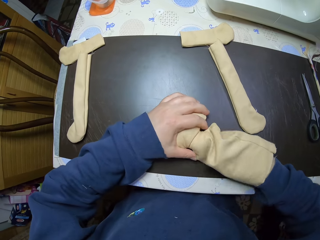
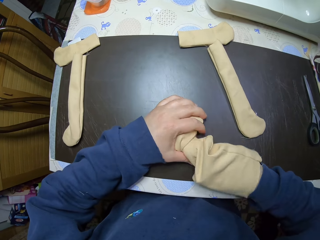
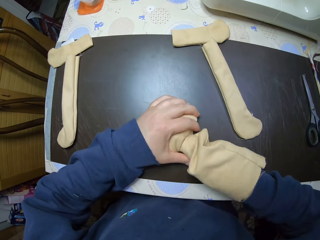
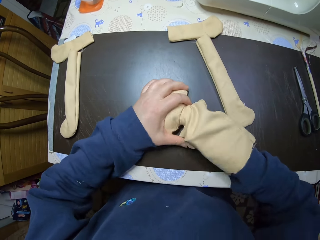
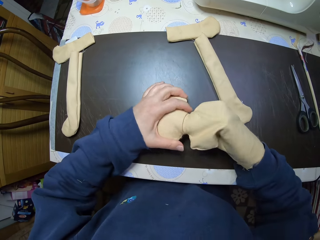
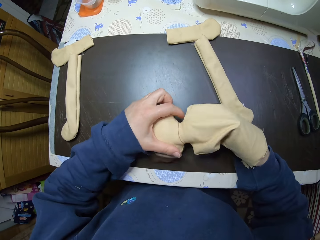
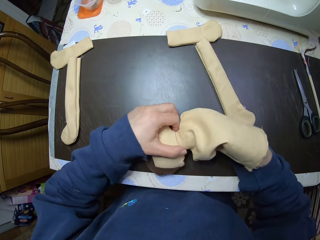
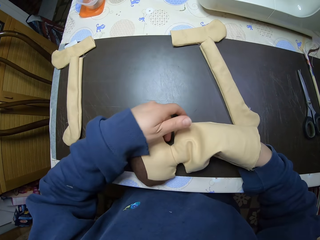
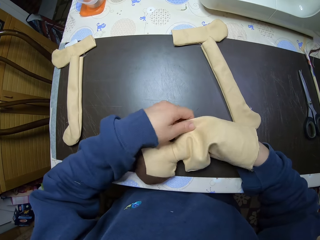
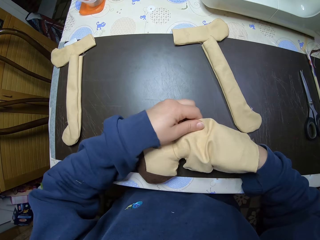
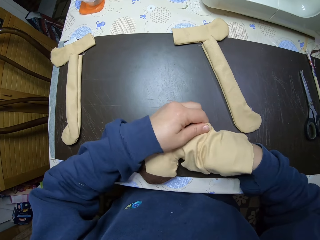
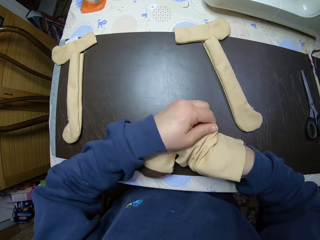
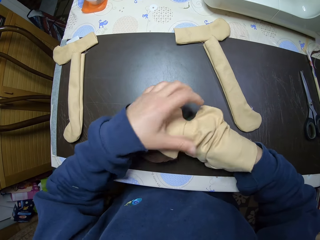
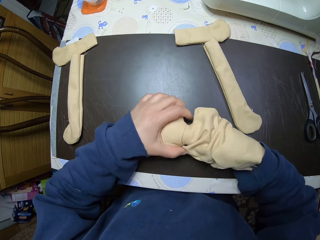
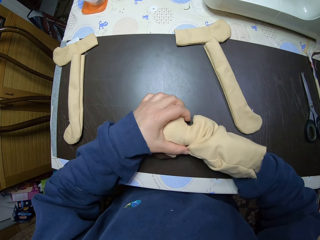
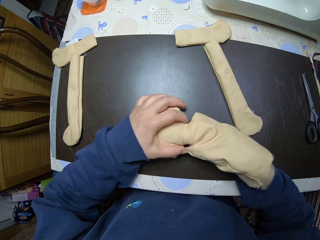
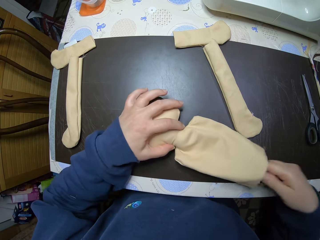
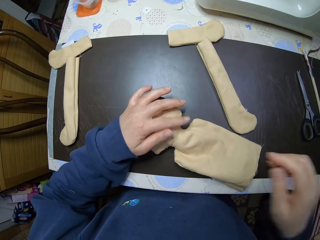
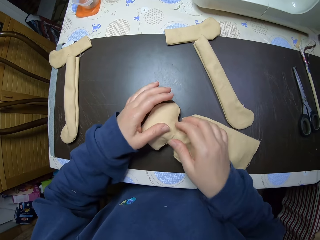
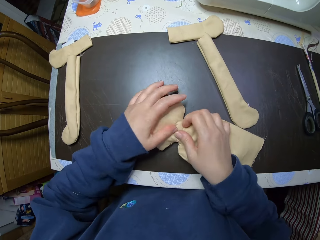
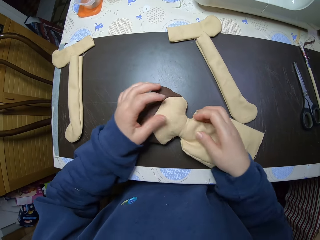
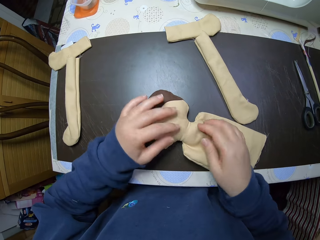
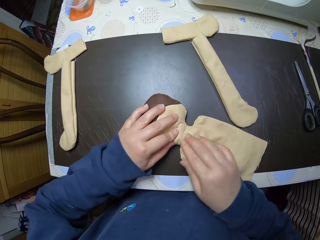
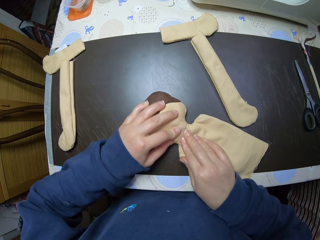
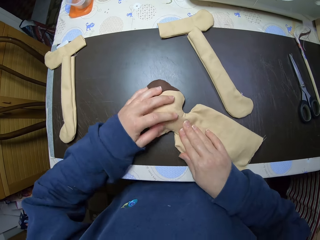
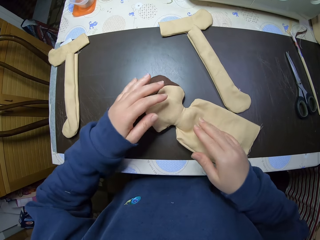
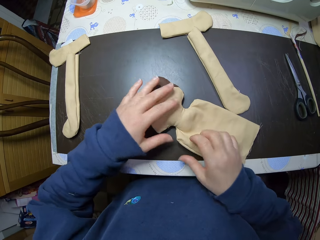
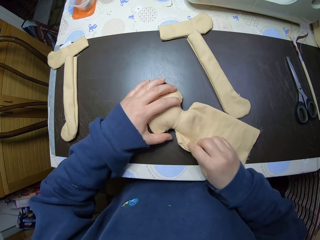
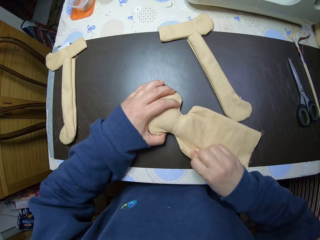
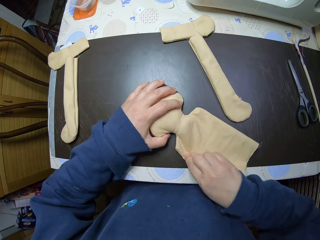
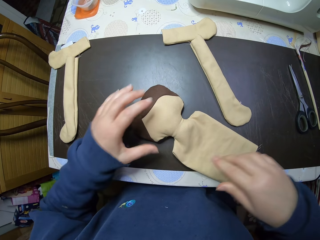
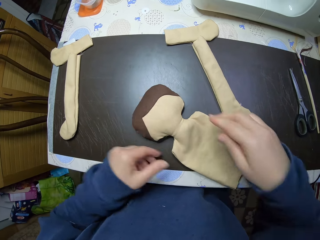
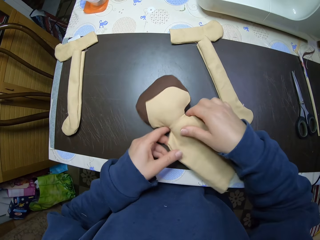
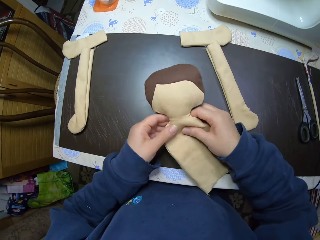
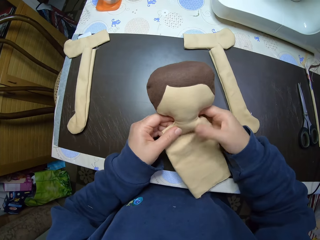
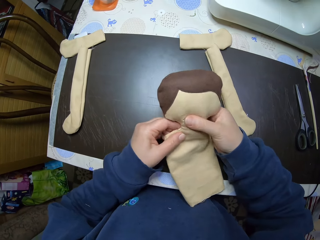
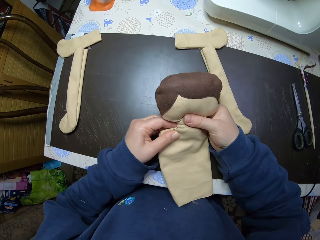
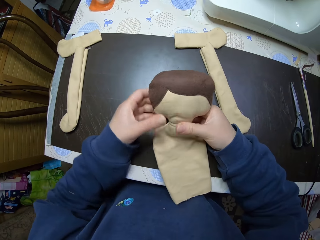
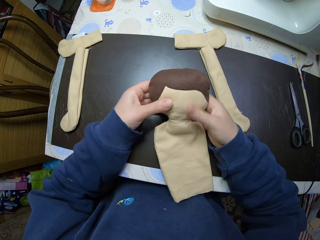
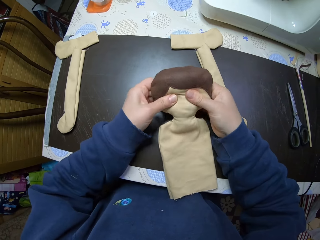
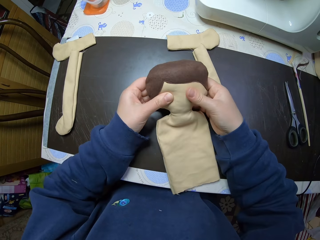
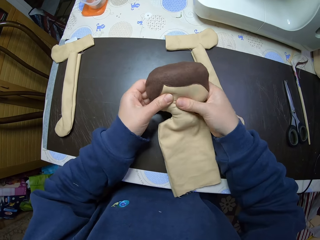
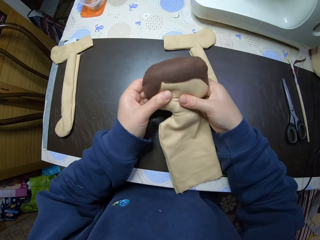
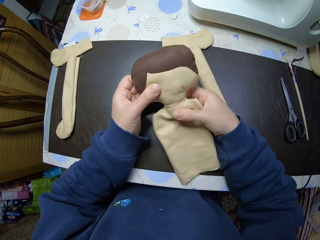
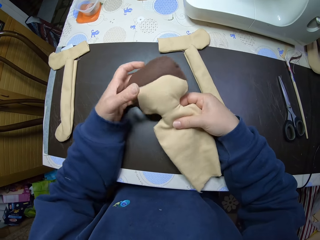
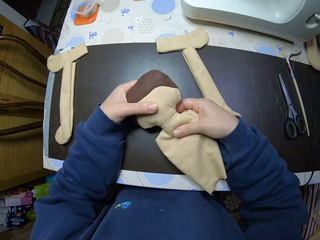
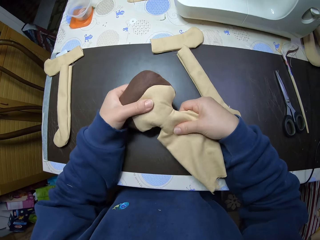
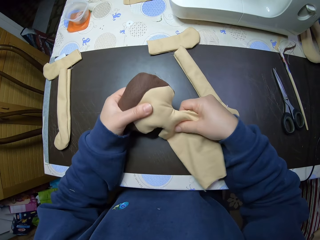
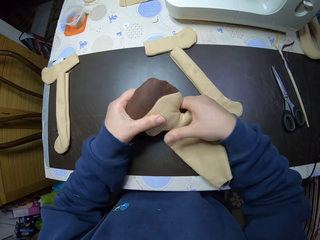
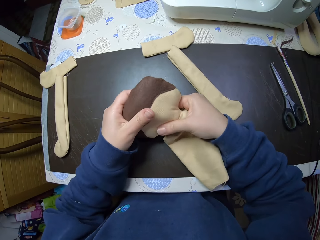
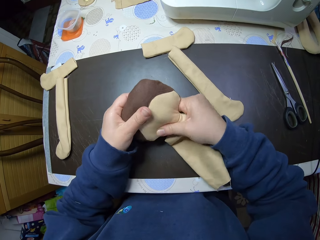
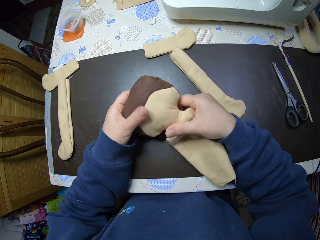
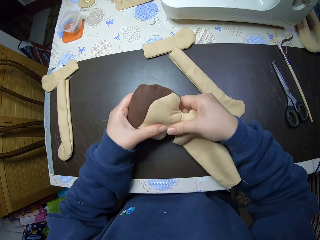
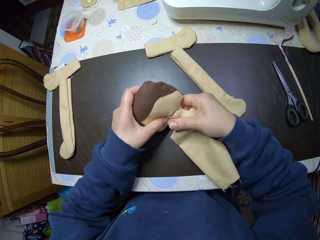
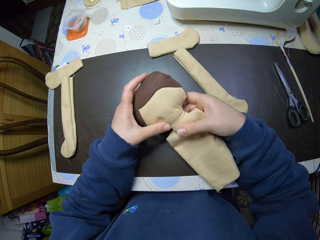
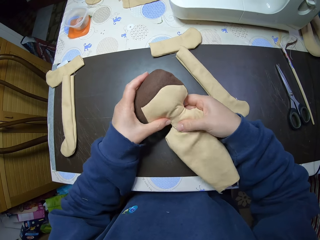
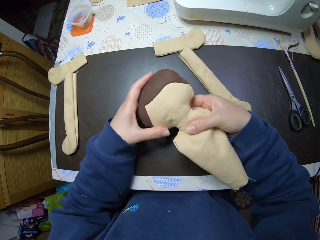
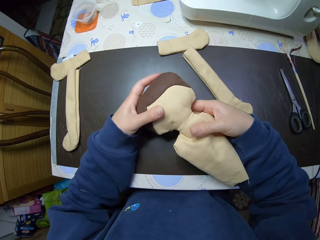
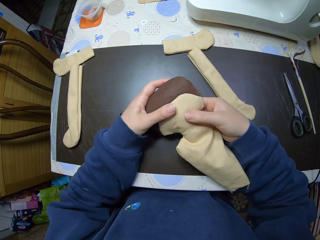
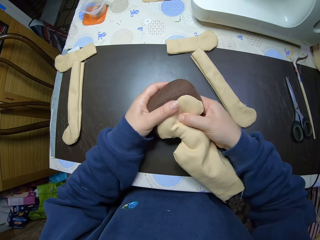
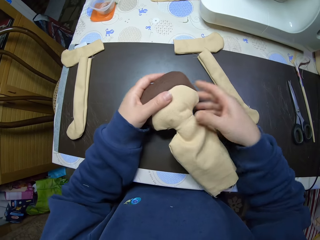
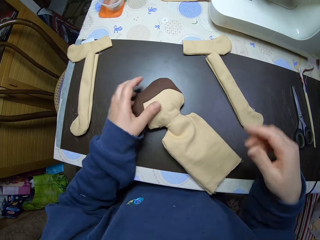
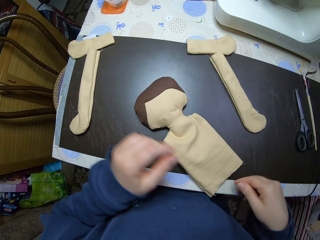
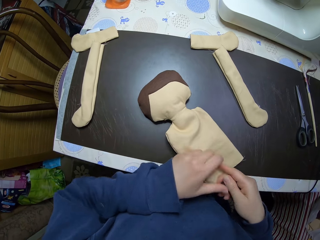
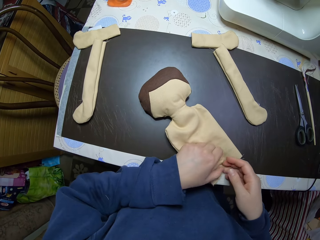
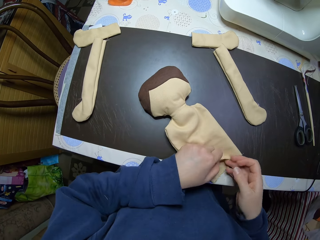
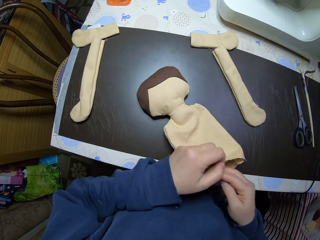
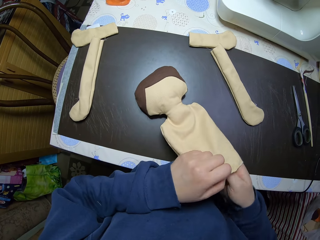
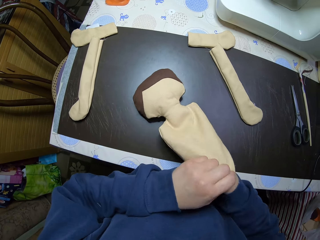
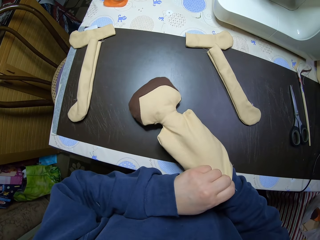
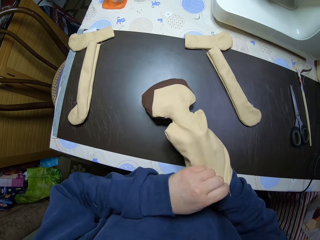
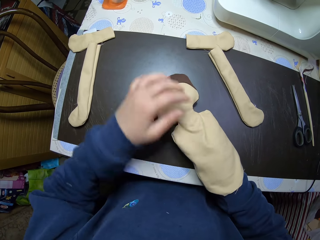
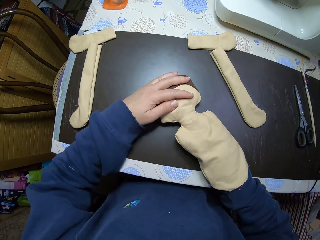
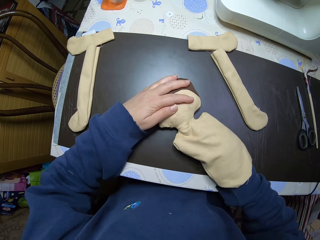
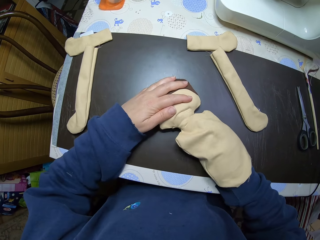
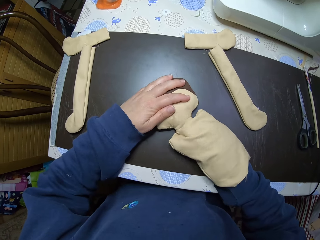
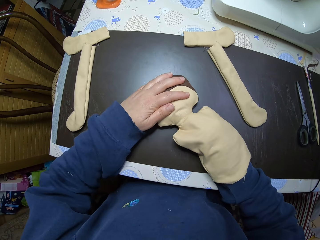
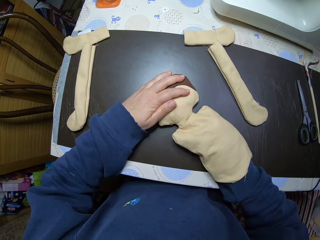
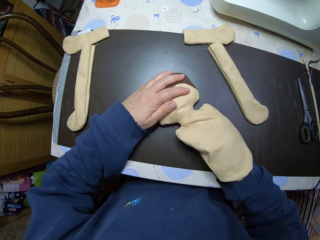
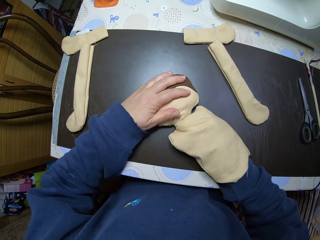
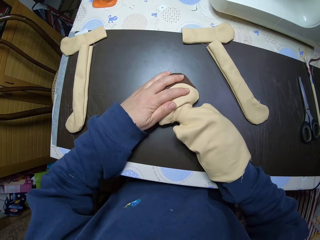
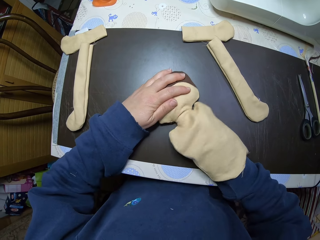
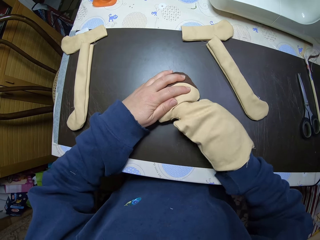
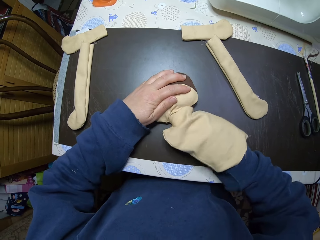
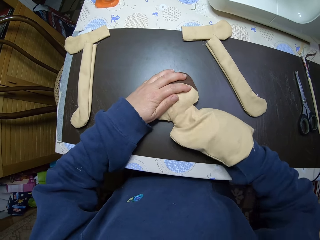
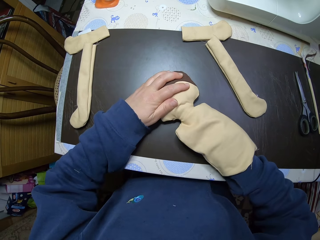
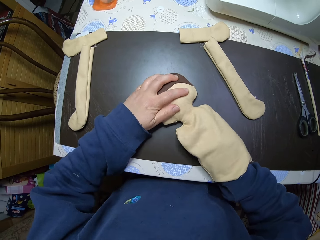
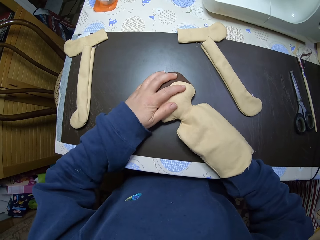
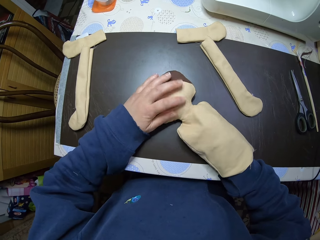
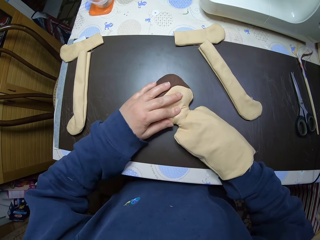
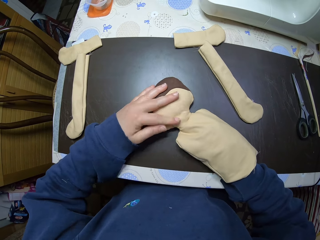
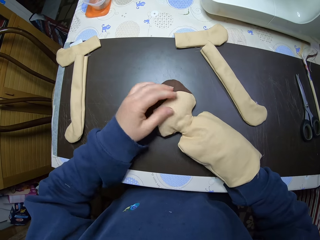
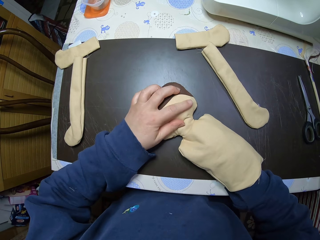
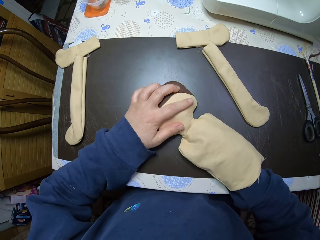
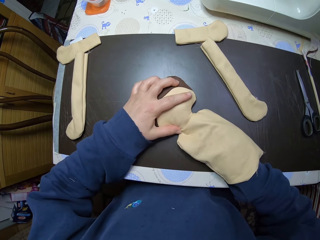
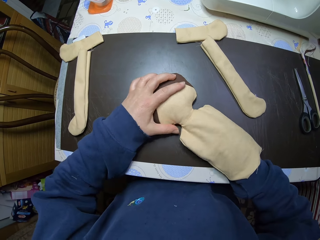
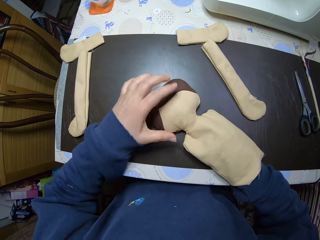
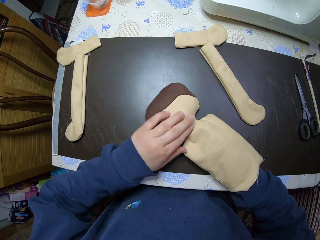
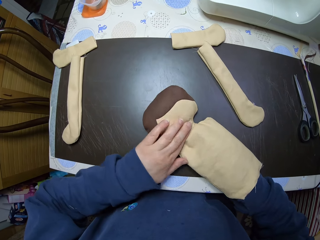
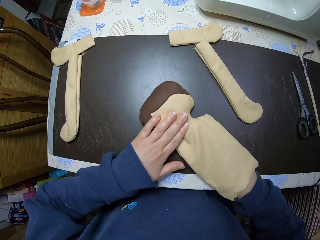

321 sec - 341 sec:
The camera wearer takes his hand out from the doll. He adjusts the doll with his hands. He picks up the doll from the table and presses the doll with his hands. He drops the doll on the table. He puts his right hand into the doll. He stuffs the doll. He adjusts the shredded cotton wool in the doll.

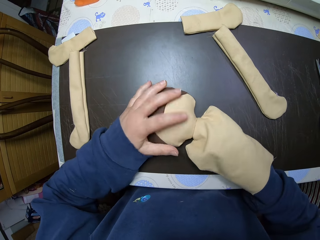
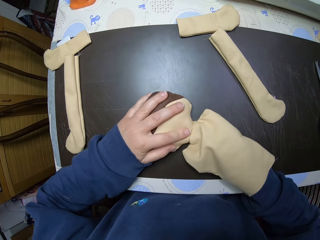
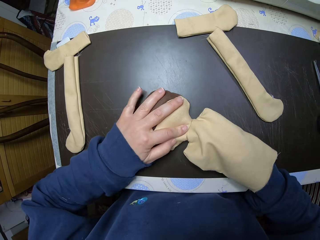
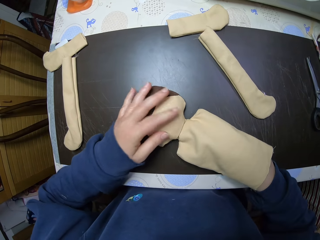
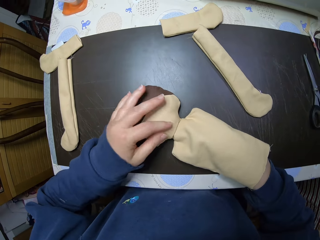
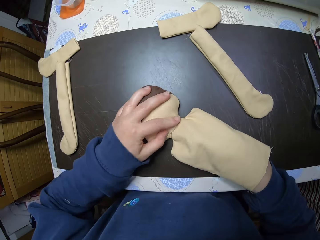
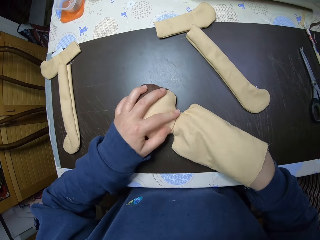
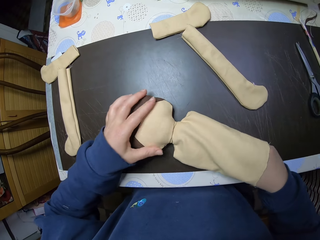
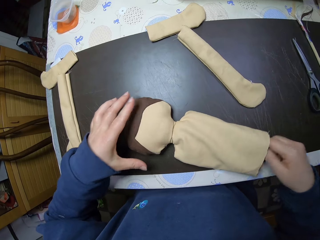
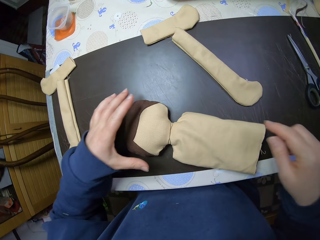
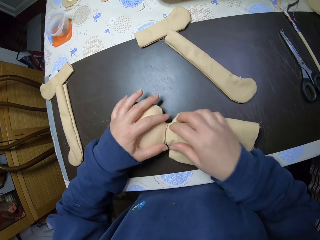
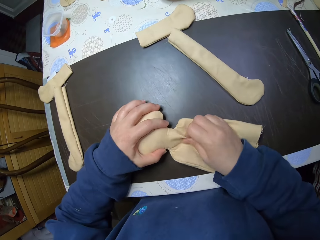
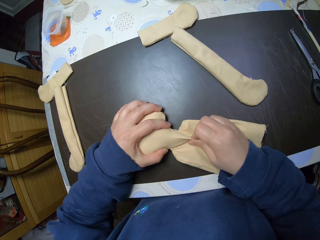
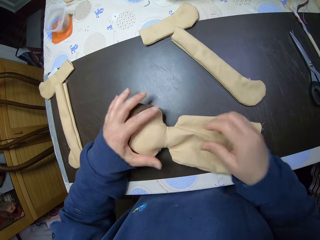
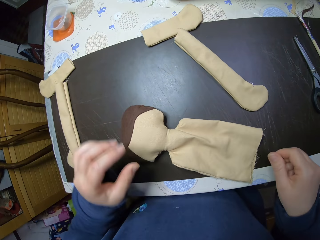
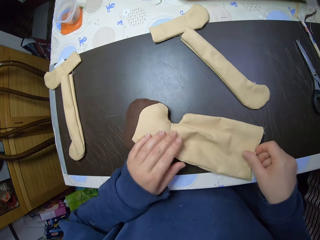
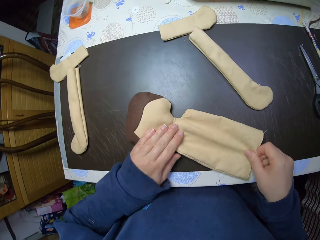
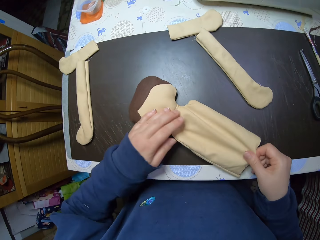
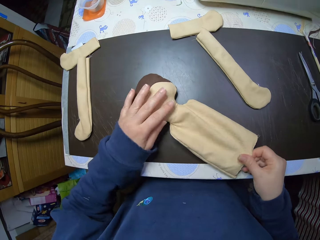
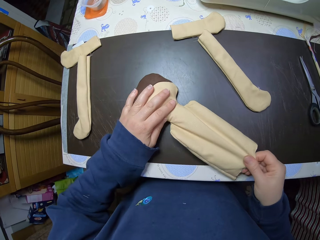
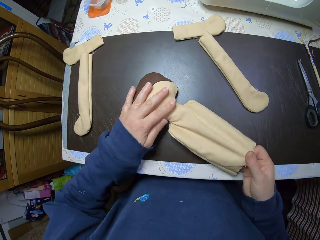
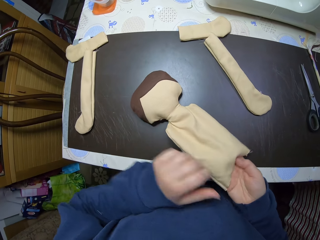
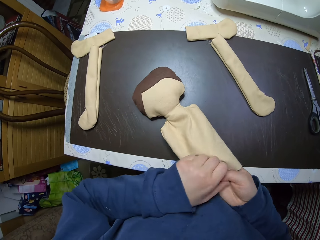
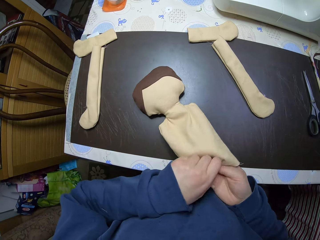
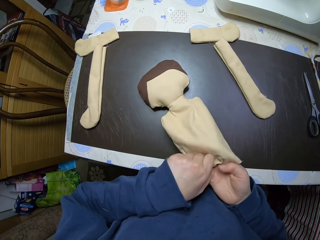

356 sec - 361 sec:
The camera wearer takes his hand out from the doll. He adjusts the doll with his hands.
